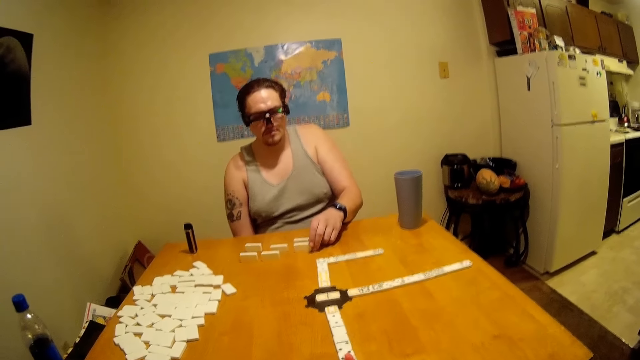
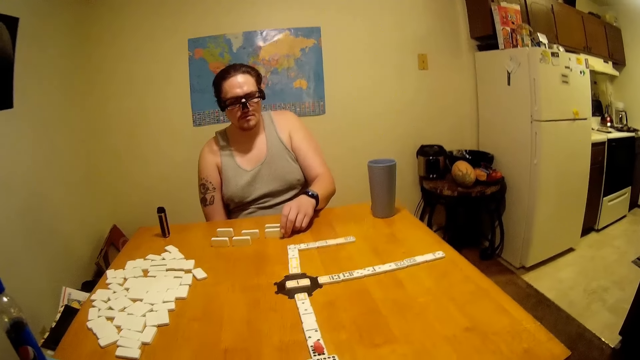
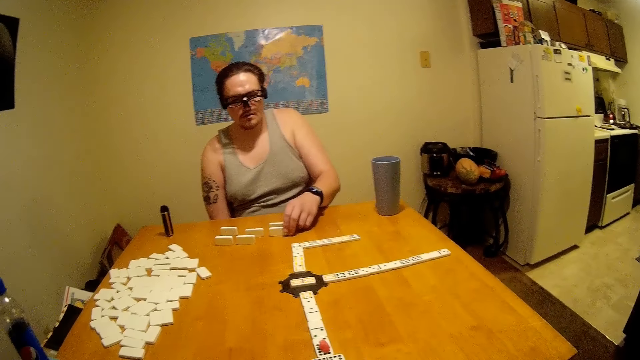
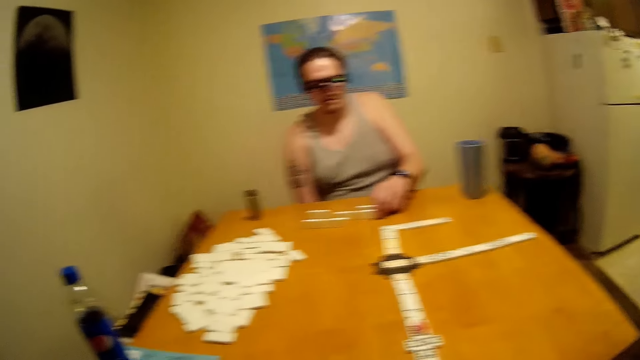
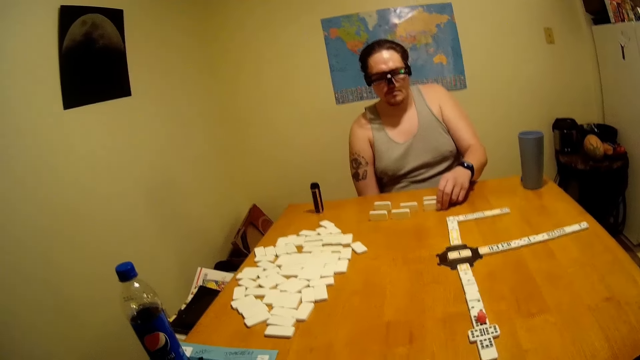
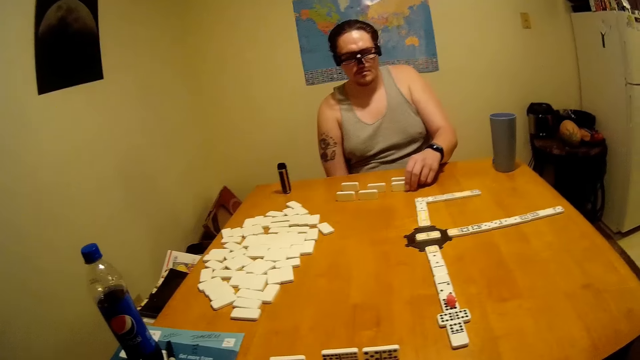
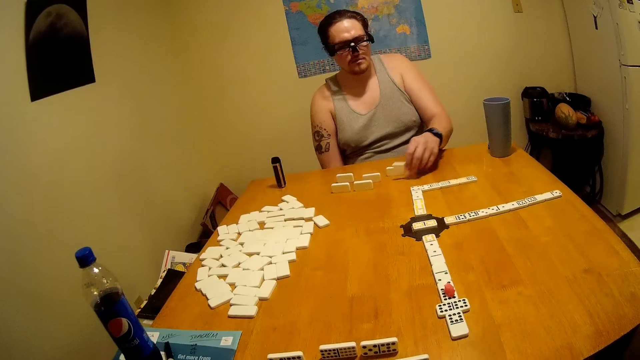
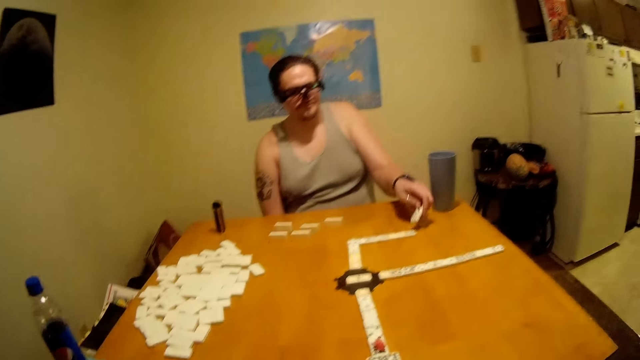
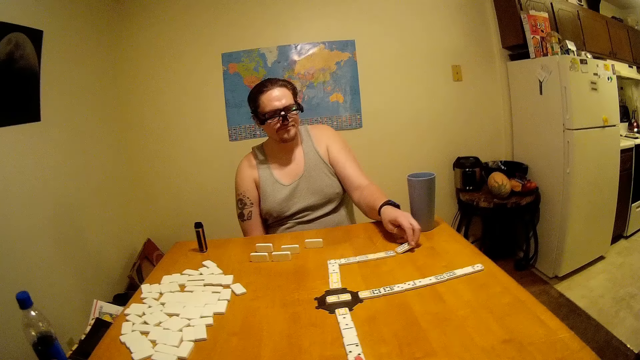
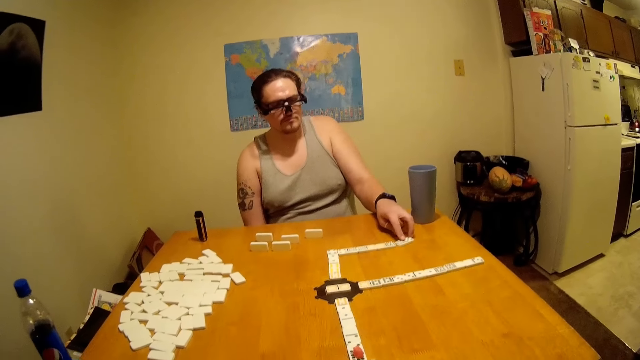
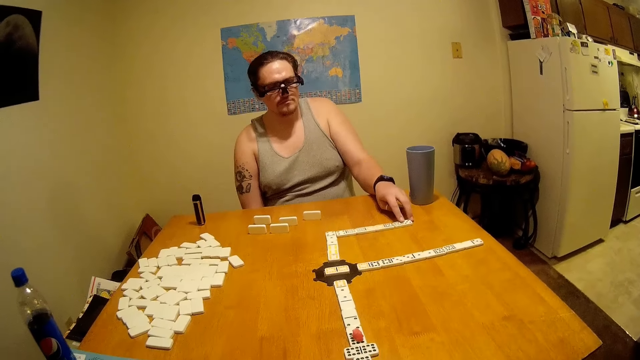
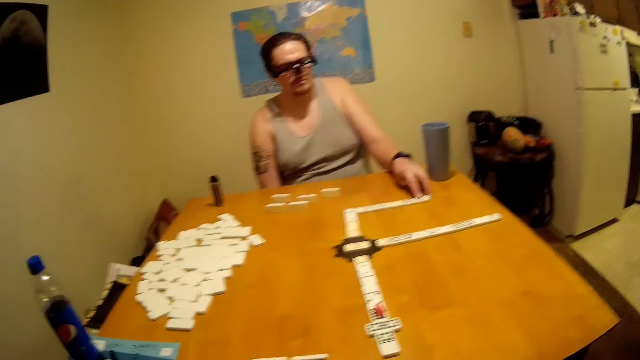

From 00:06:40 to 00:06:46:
A man picks up a tile. He puts the tile on the table.

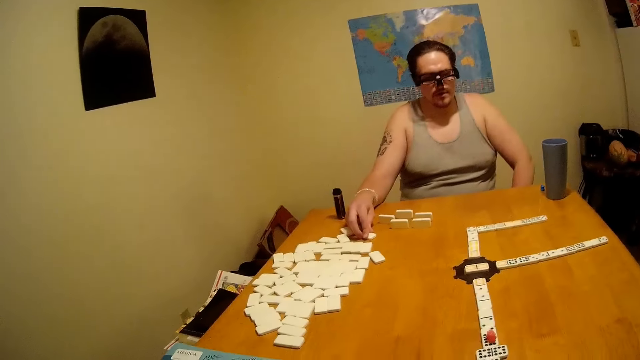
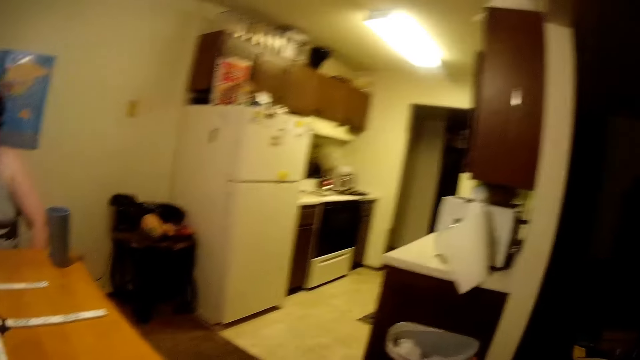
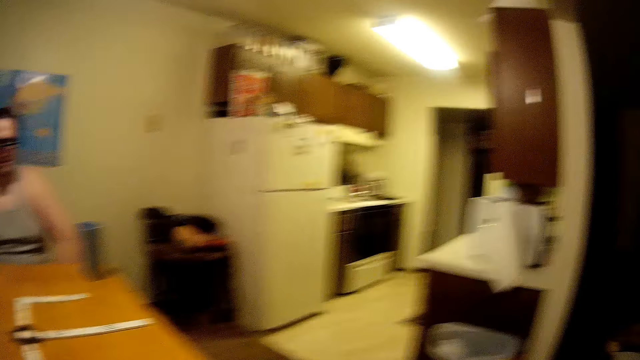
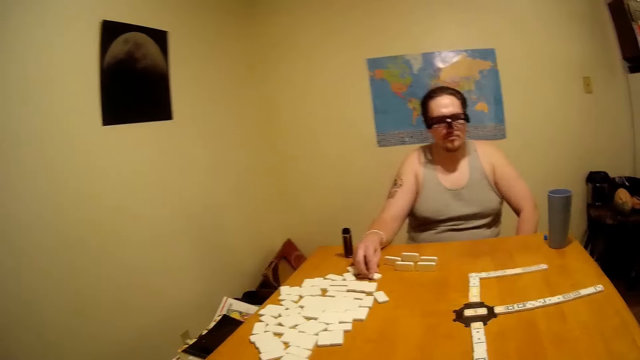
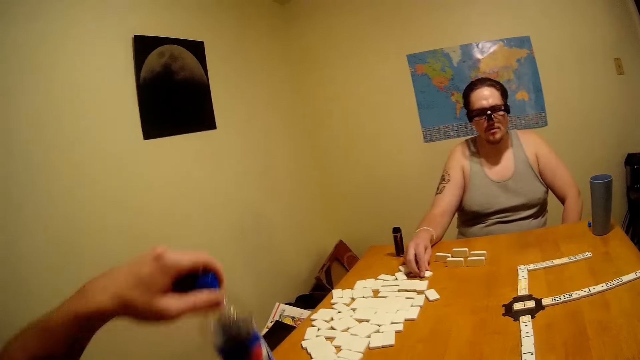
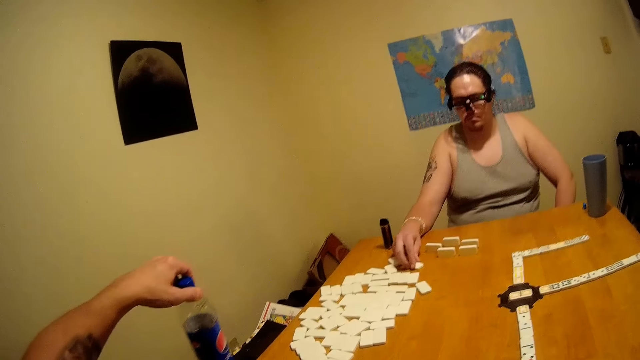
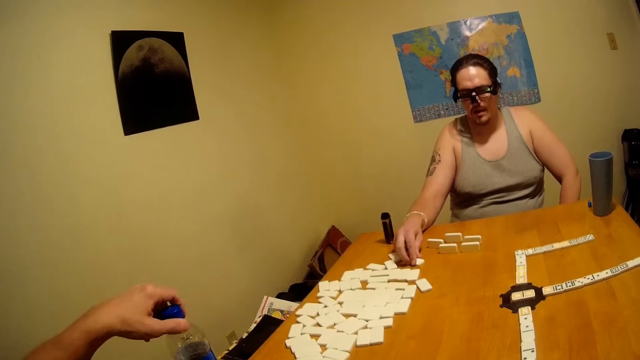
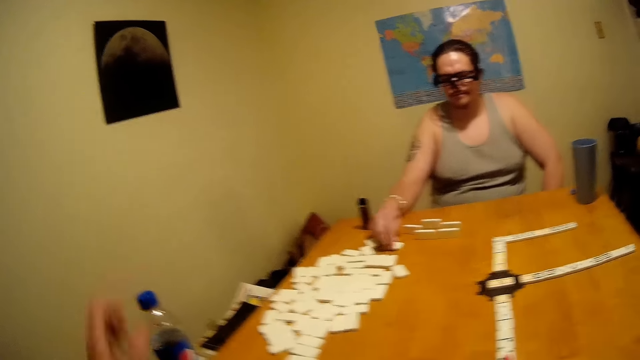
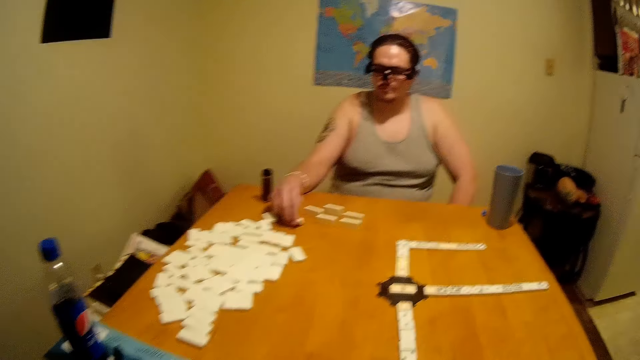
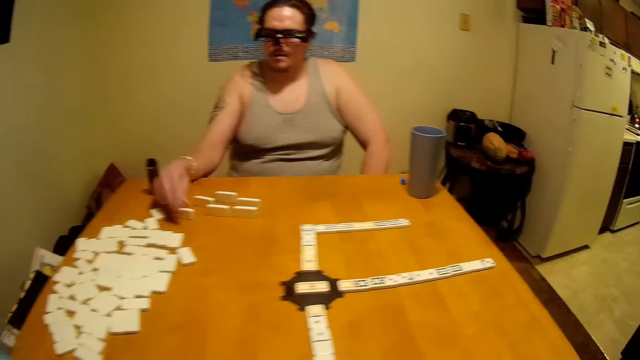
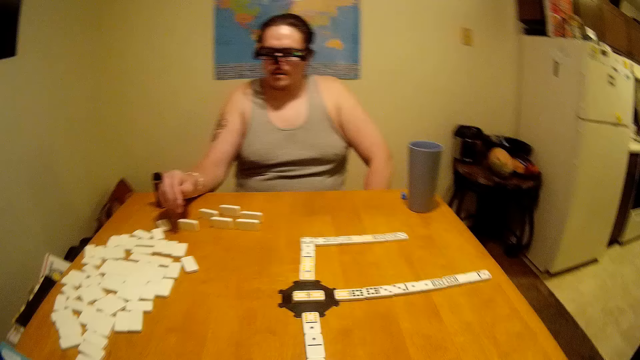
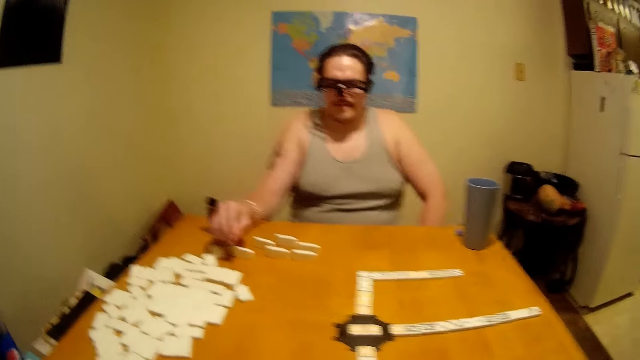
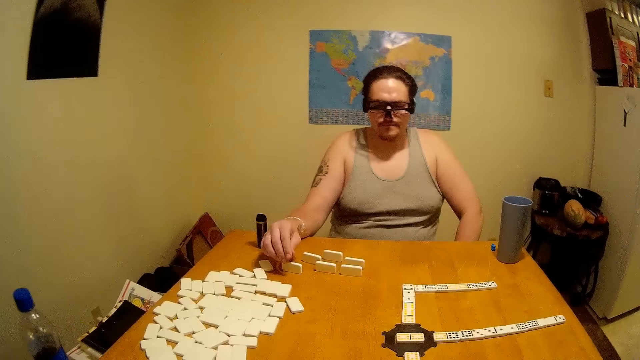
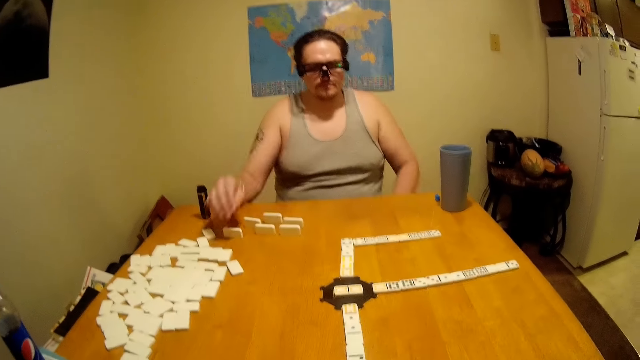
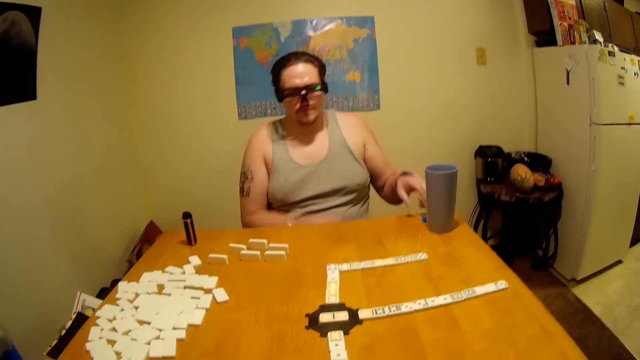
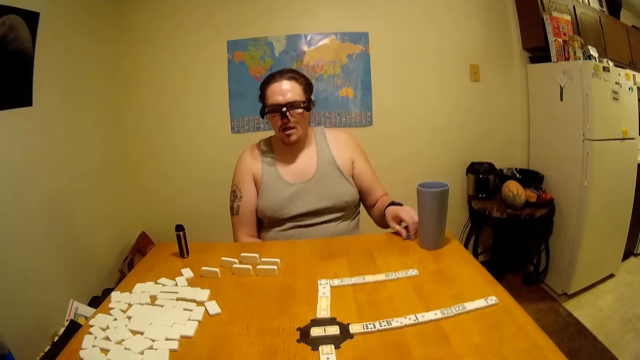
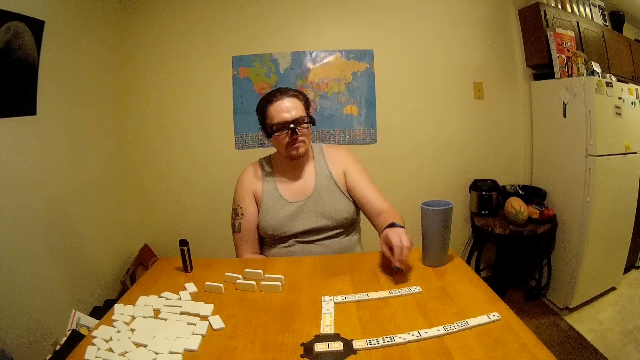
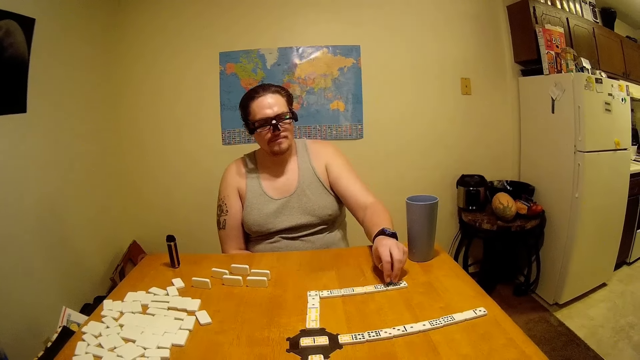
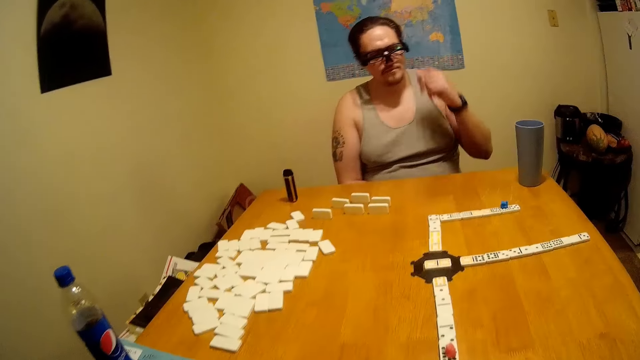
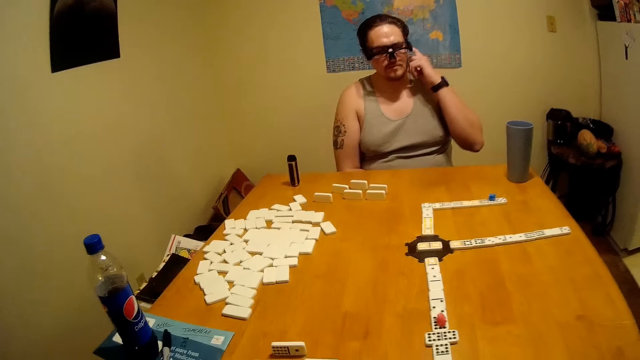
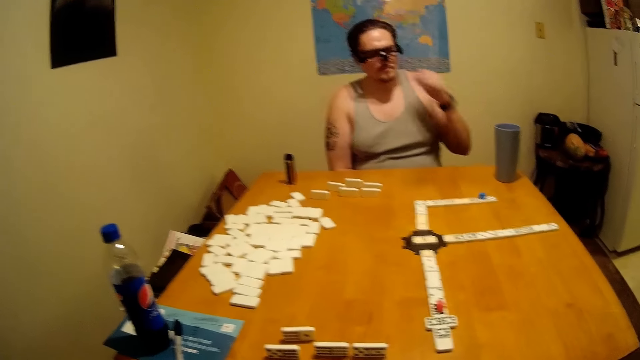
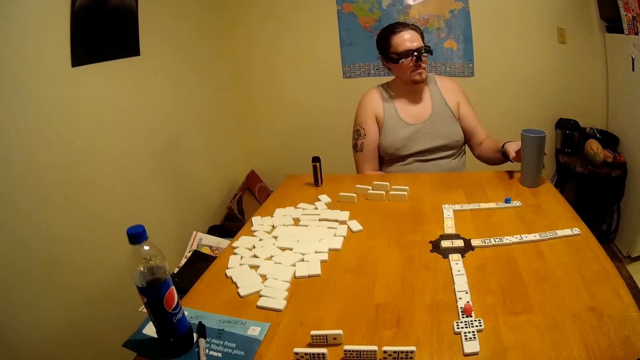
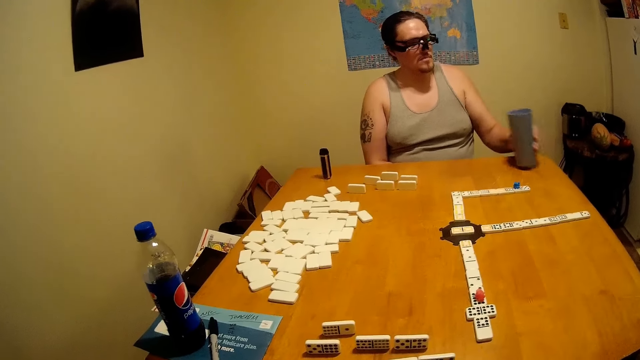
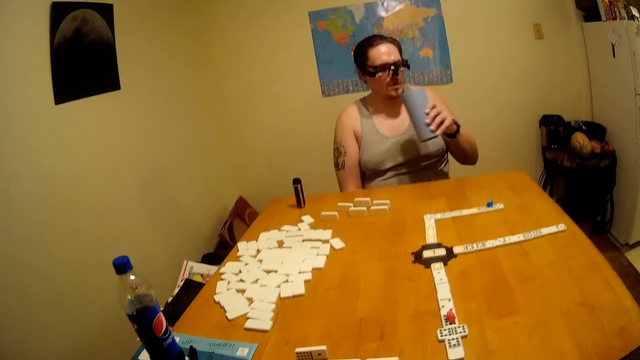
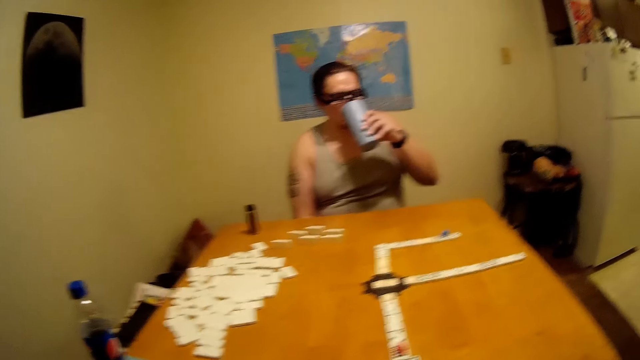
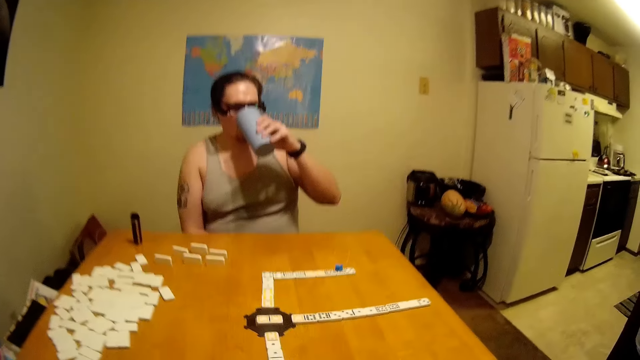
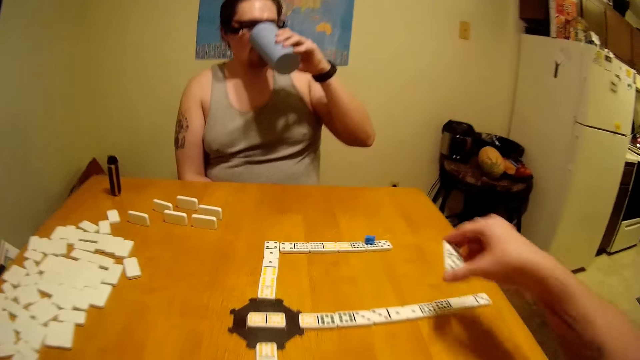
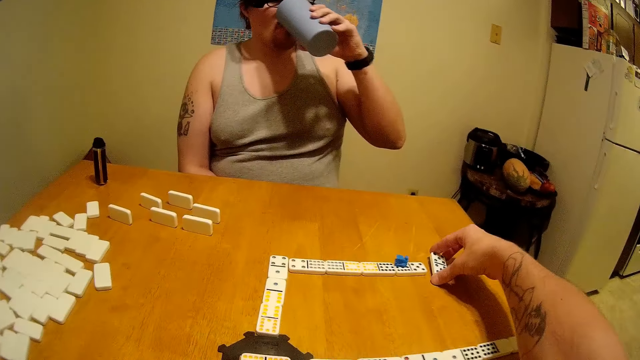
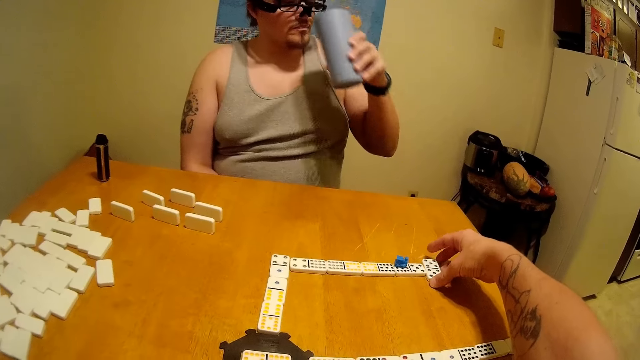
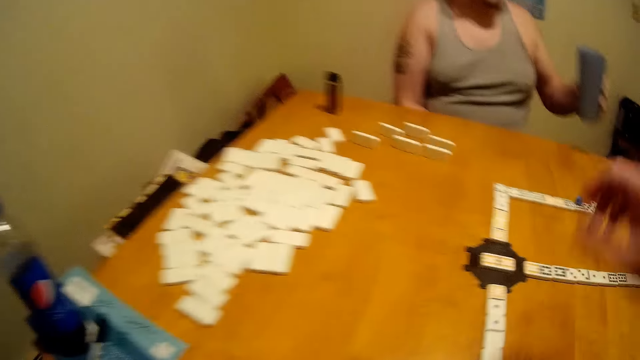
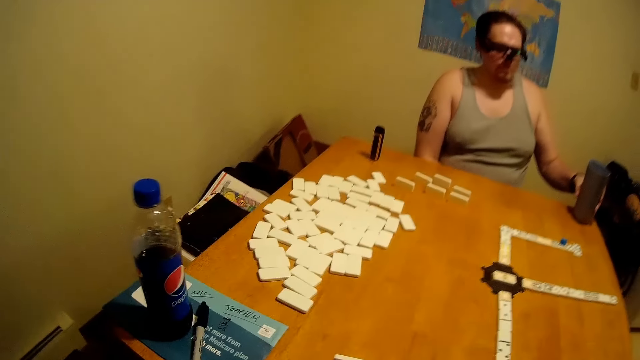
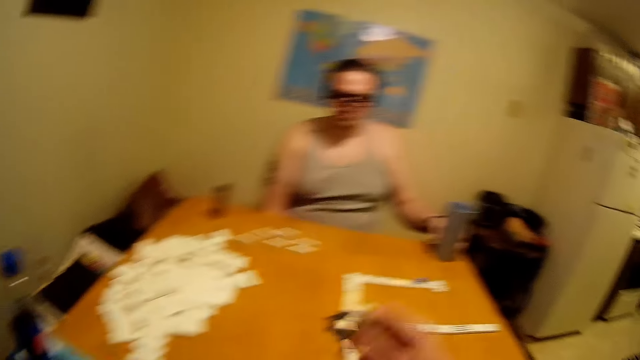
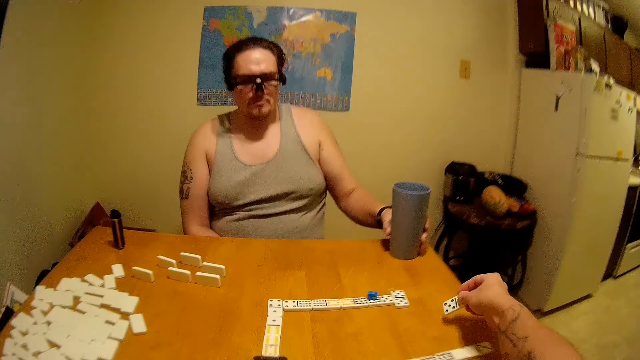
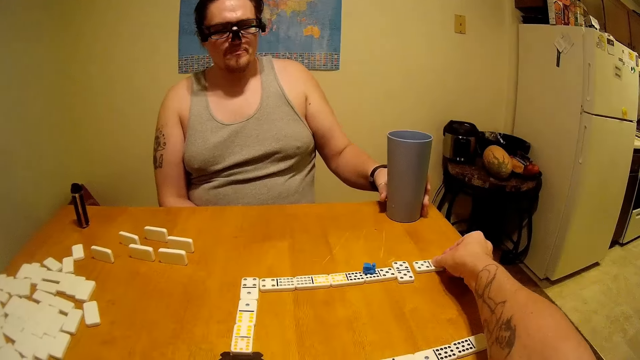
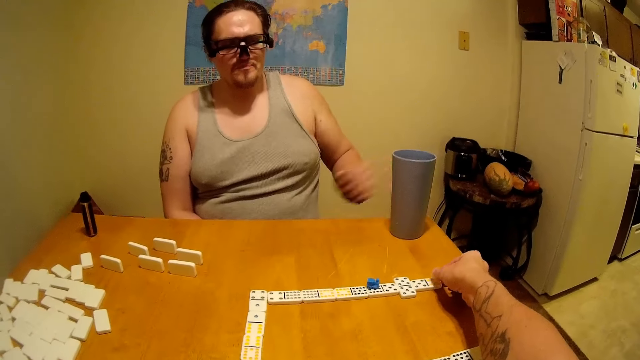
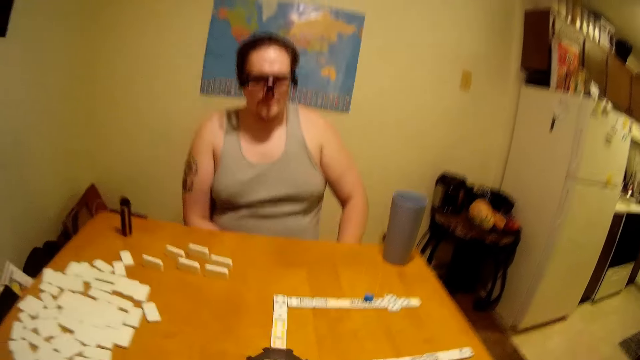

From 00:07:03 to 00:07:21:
A man plays dominoes on the table. The camera wearer puts a bottle on the table. The man turns a tile, picks a dice, and puts the dice on the tile. The man picks a glass or cup from the table. The camera wearer drinks something from the glass. They play dominoes on the table and put a tile on the table. The man drinks from the cup and puts the glass on the table. The camera wearer plays dominoes on the table and puts a tile on the table.
